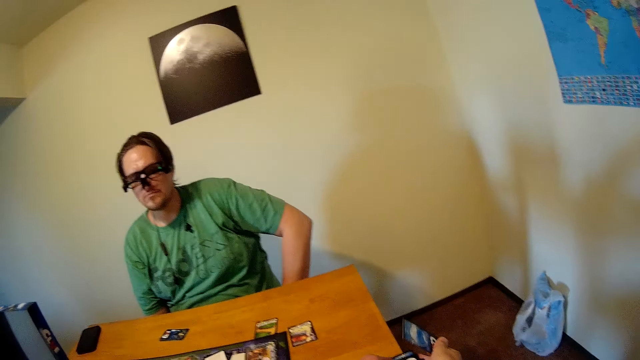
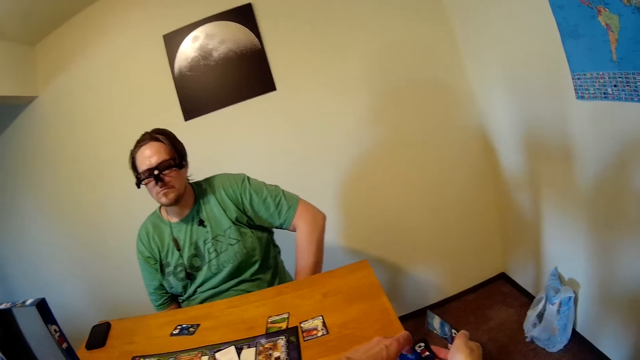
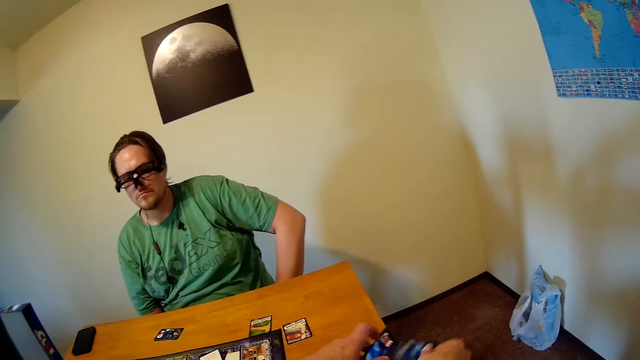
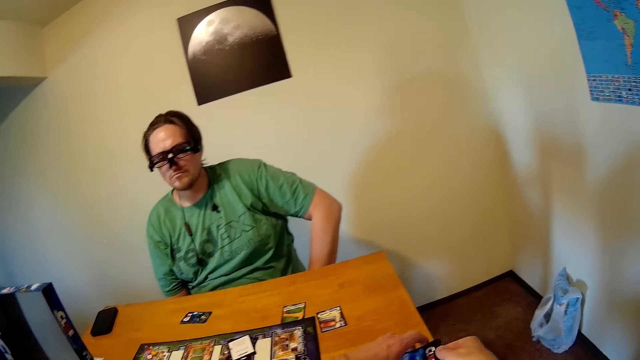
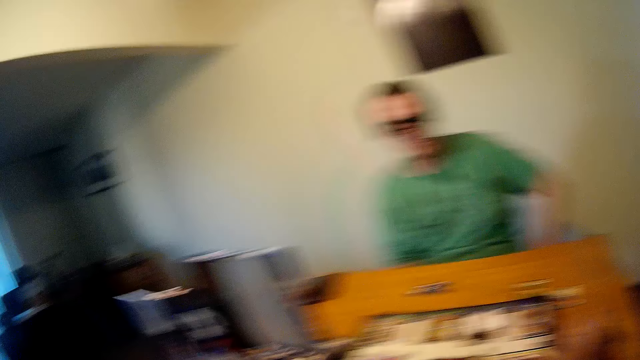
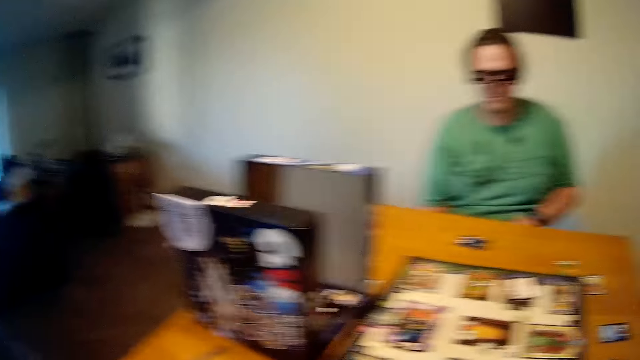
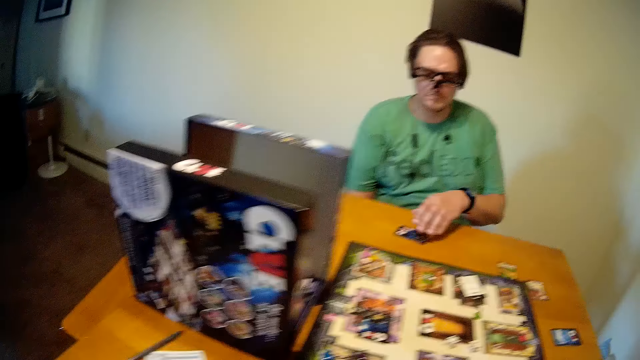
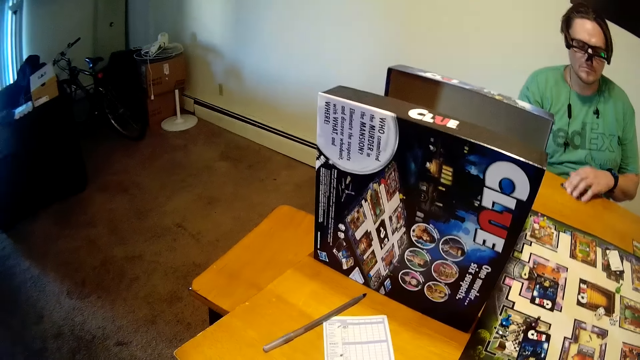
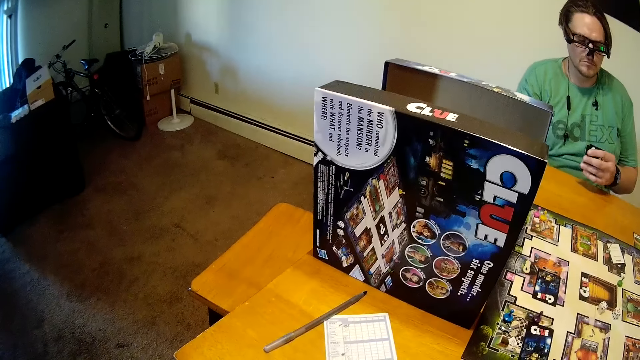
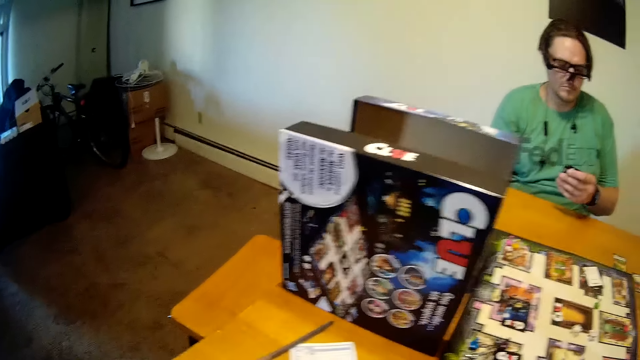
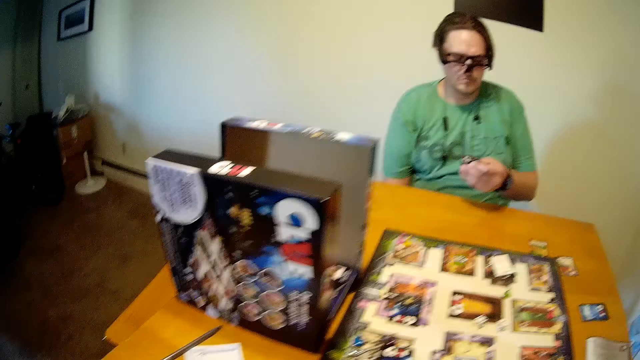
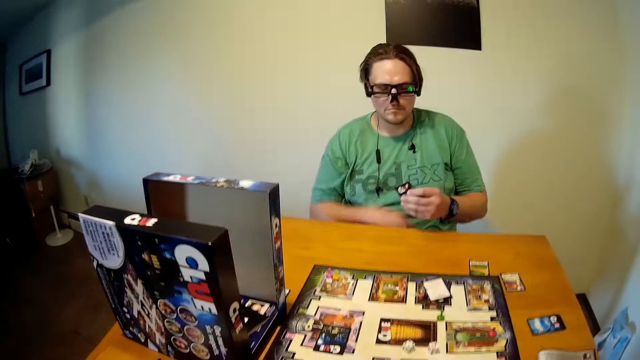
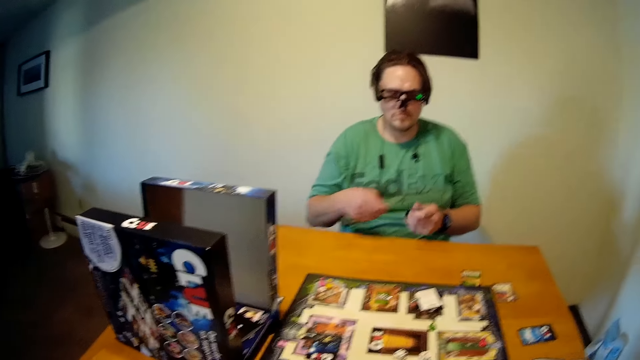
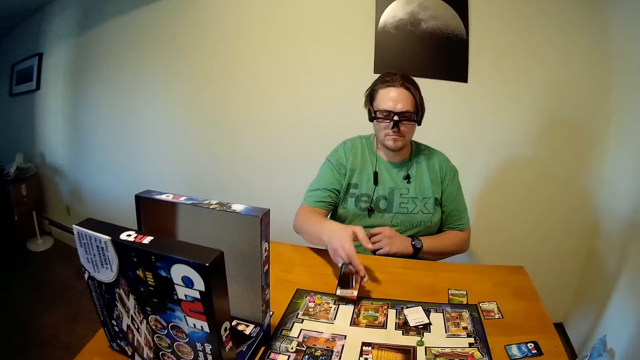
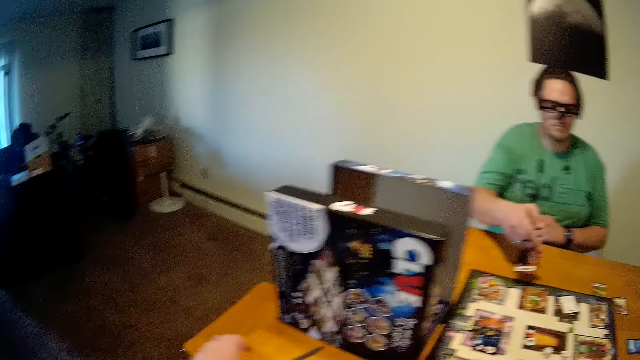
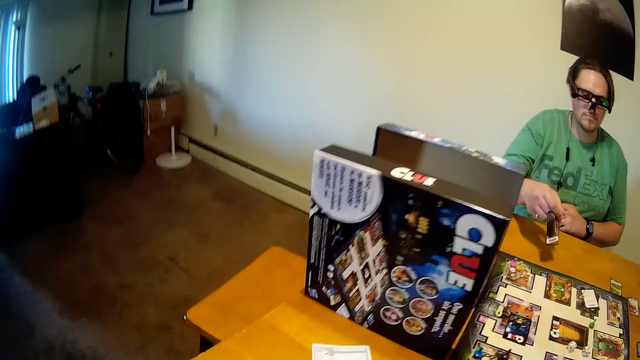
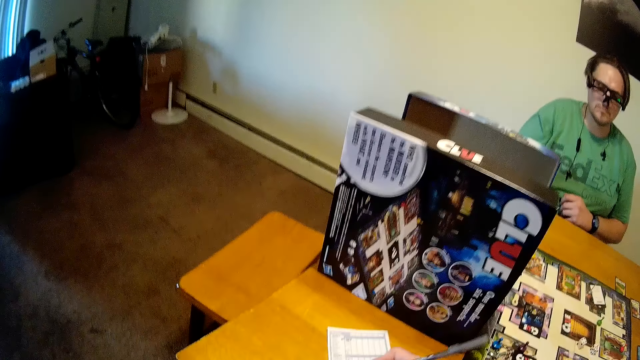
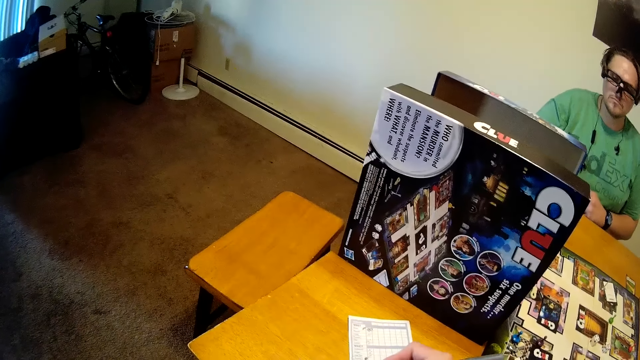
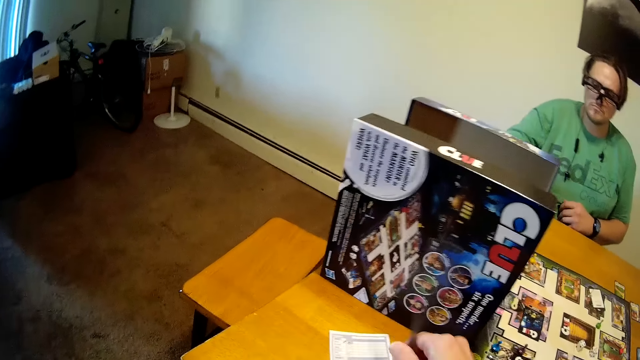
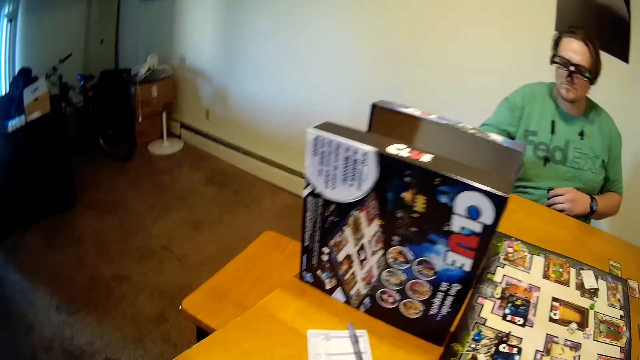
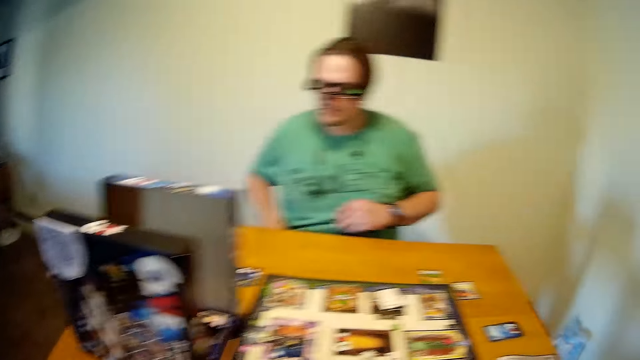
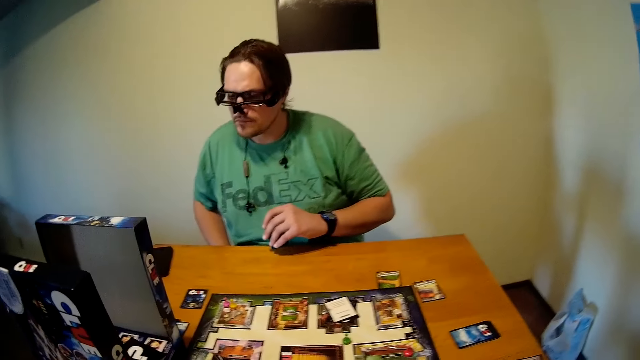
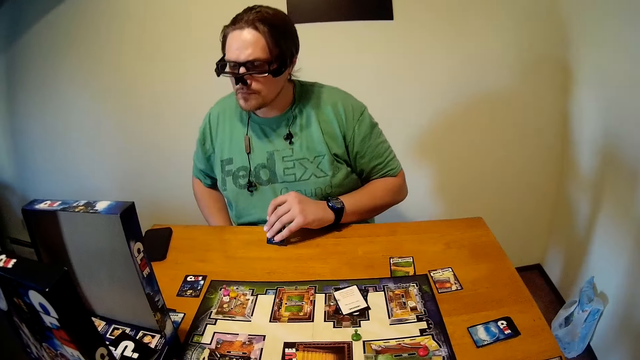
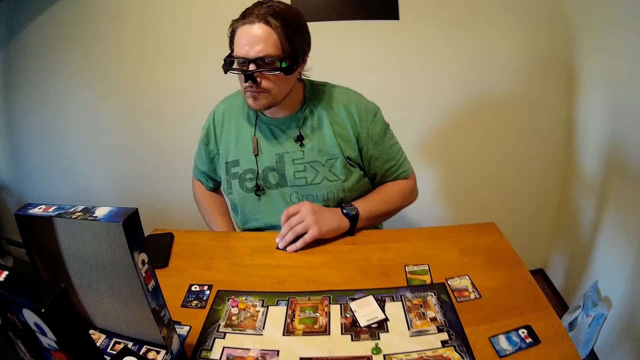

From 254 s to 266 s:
The camera wearer puts a card on the table. A person picks a card from the table. The camera wearer moves a card on the table. The person shows the camera wearer a card. The camera wearer writes on a paper and puts a pen on the paper.

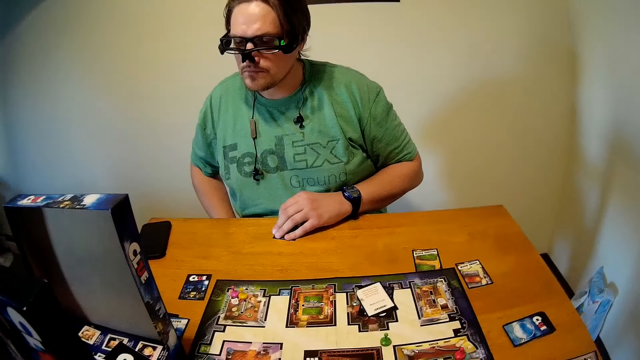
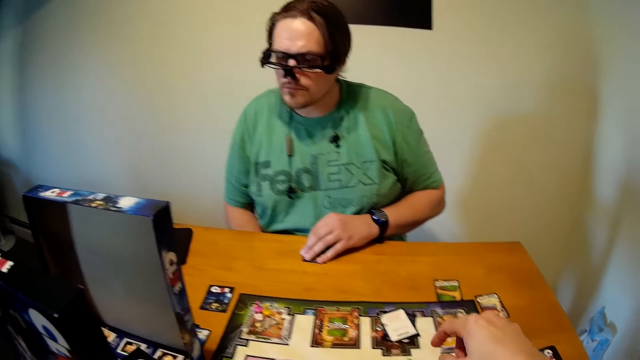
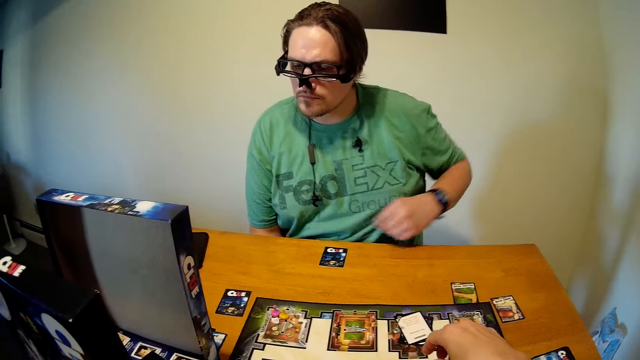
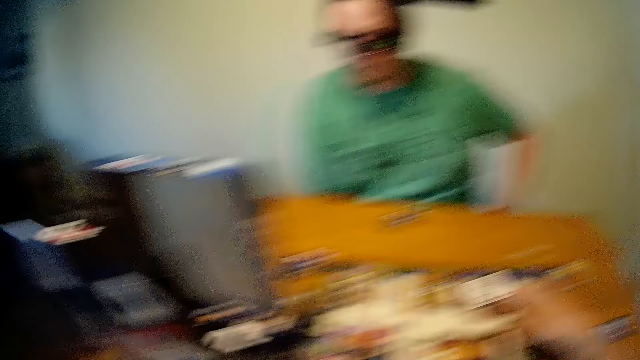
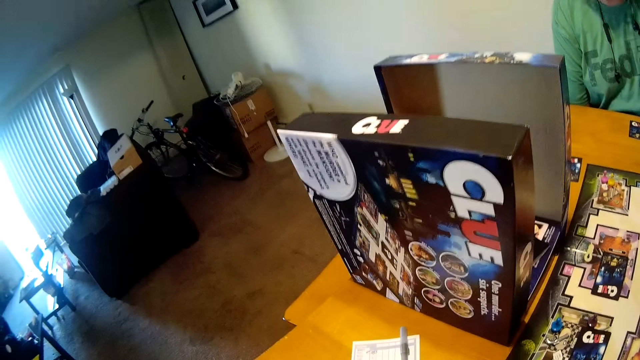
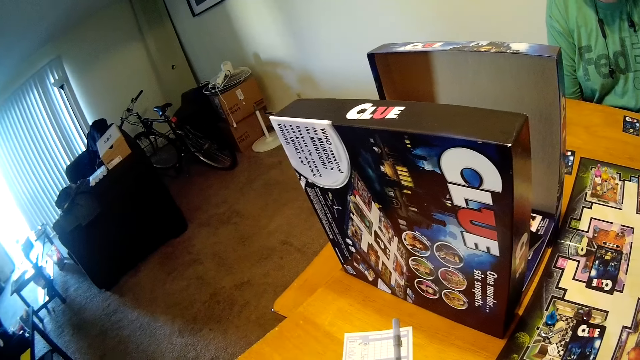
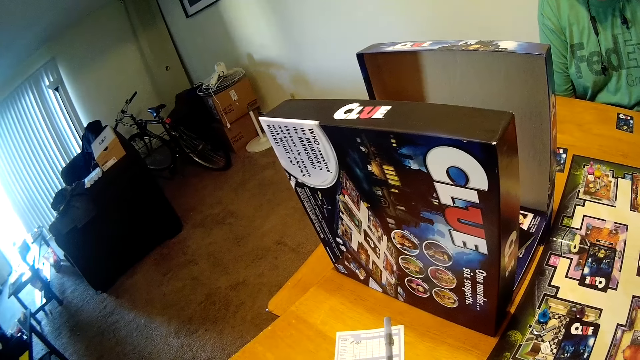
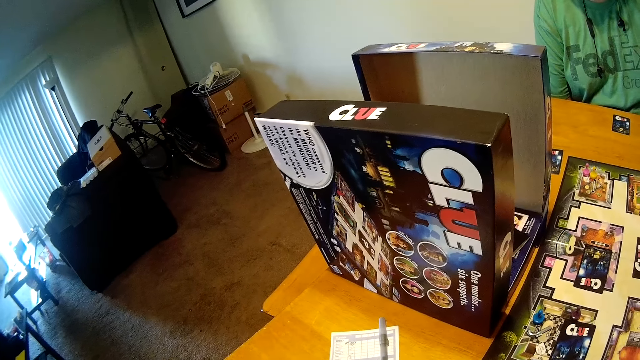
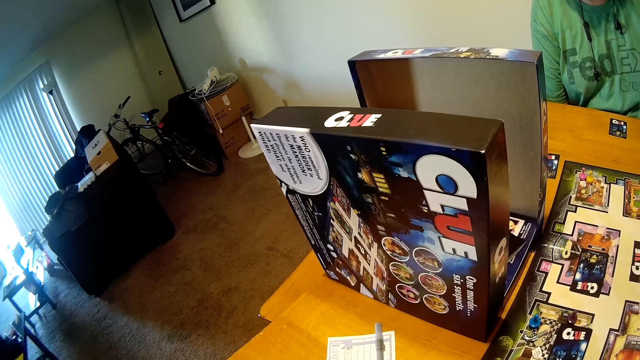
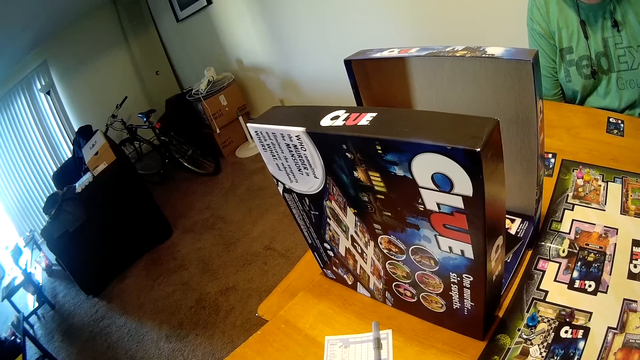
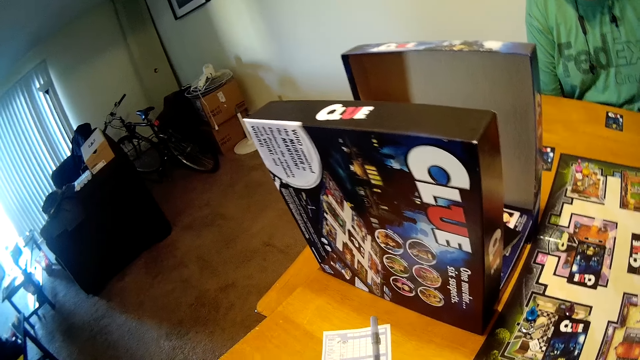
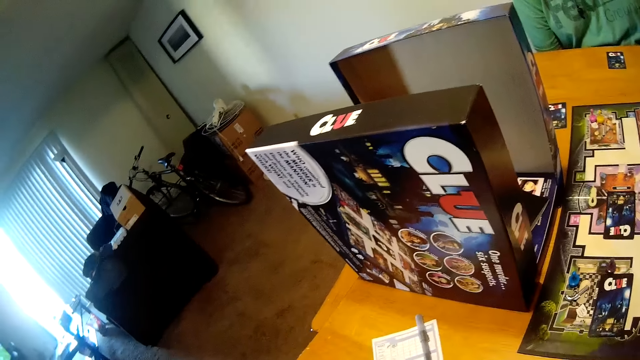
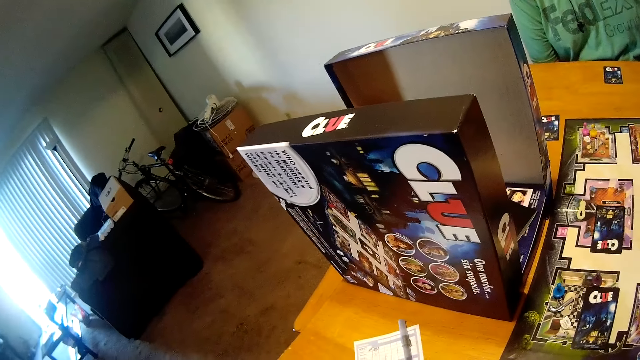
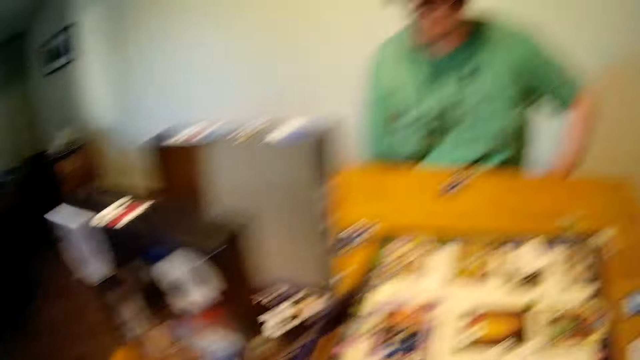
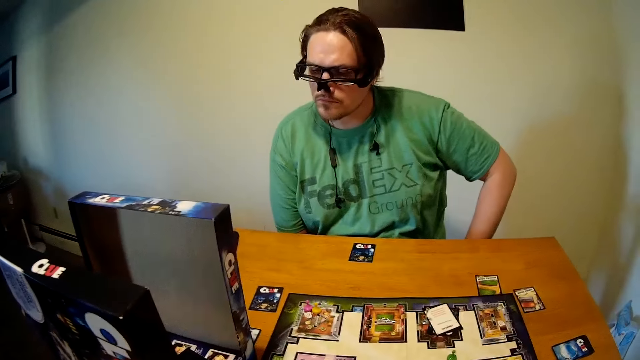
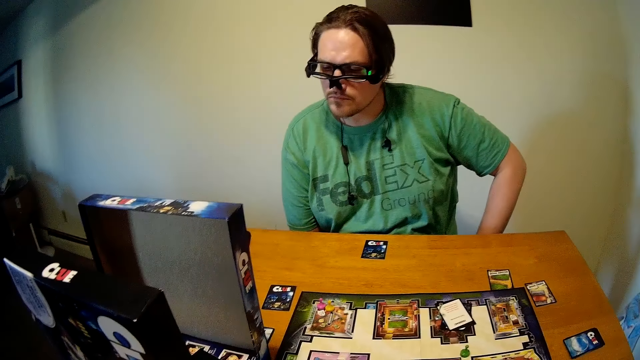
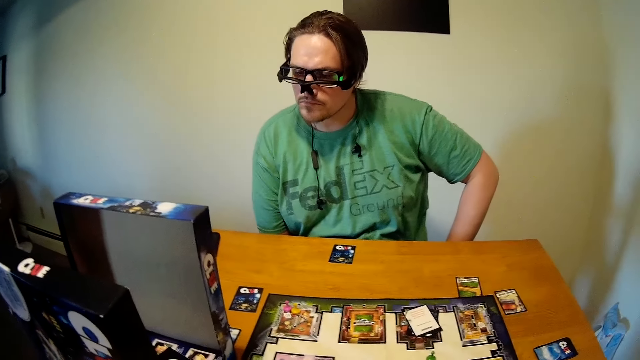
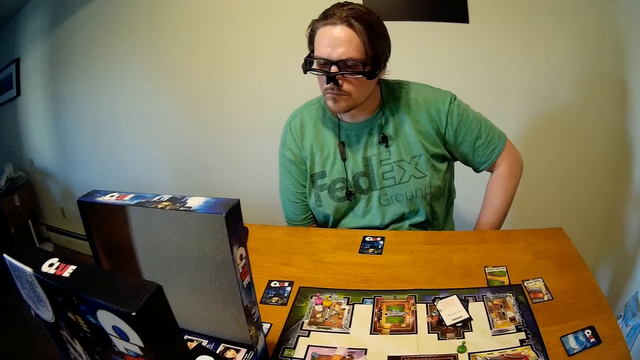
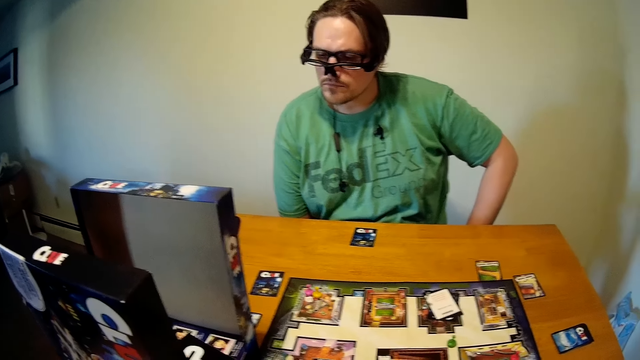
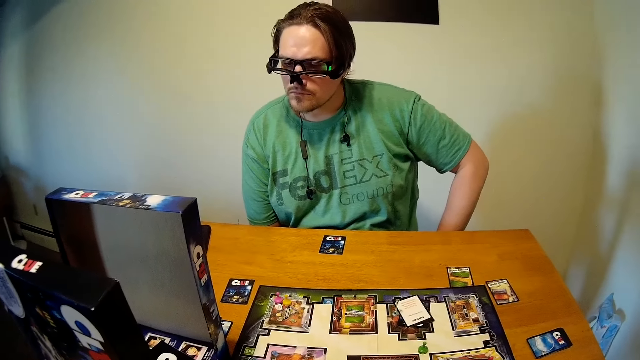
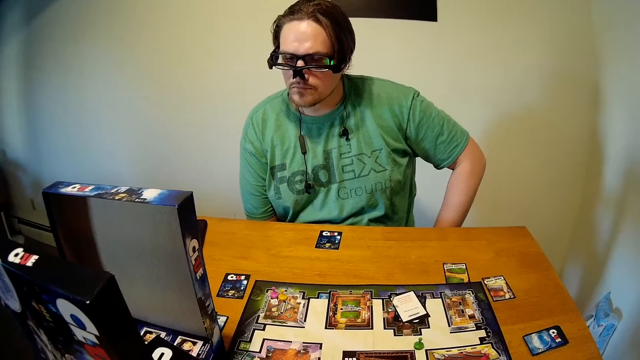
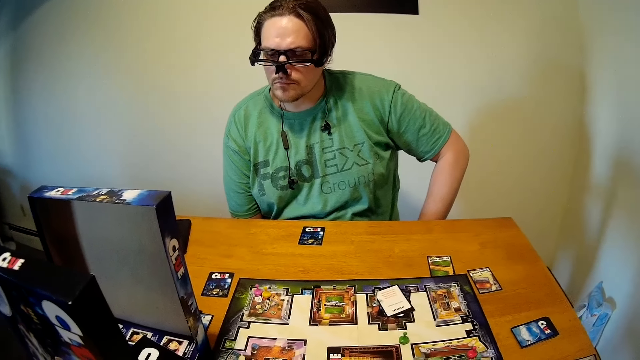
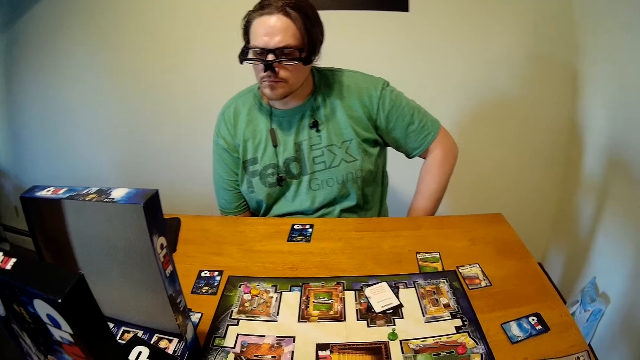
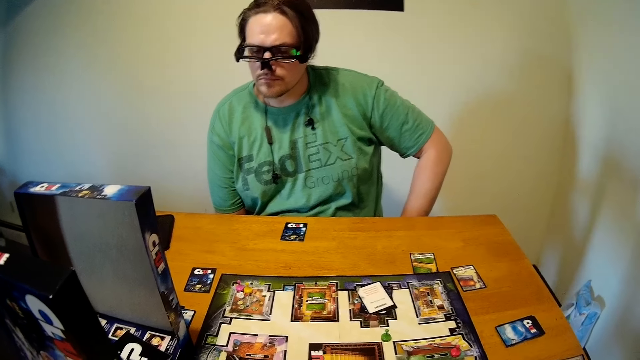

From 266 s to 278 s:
A person looks aside. The person plays cards on the table. The camera wearer looks aside. The person looks aside.
